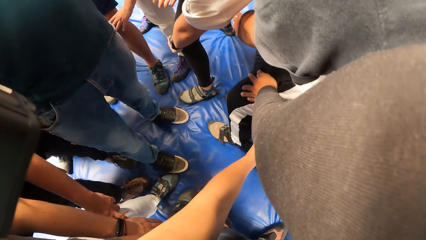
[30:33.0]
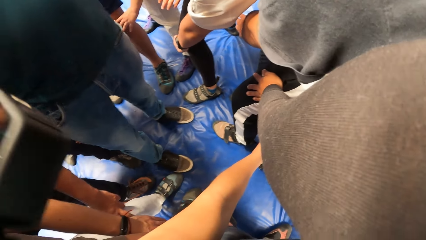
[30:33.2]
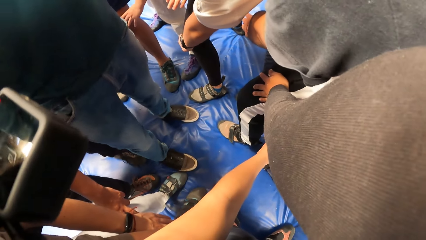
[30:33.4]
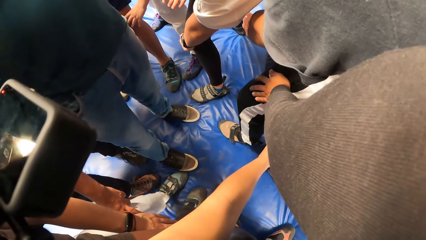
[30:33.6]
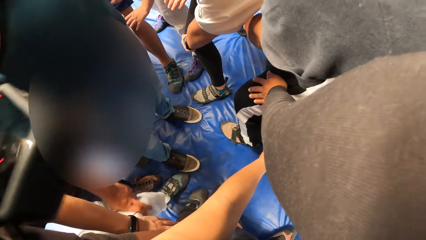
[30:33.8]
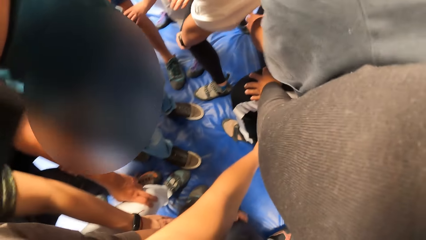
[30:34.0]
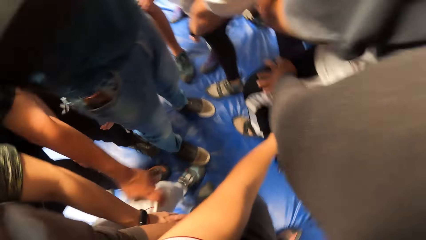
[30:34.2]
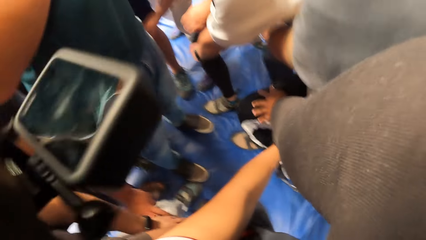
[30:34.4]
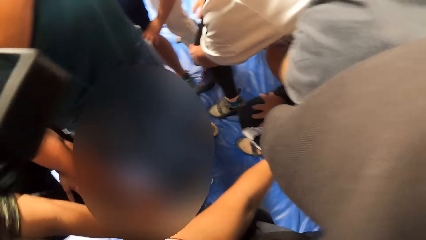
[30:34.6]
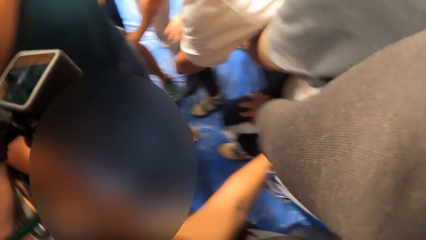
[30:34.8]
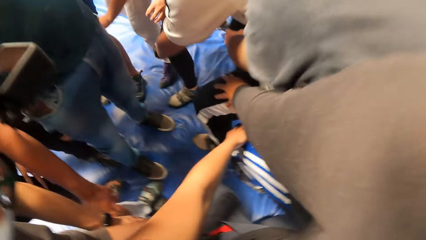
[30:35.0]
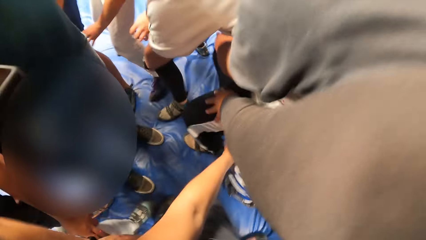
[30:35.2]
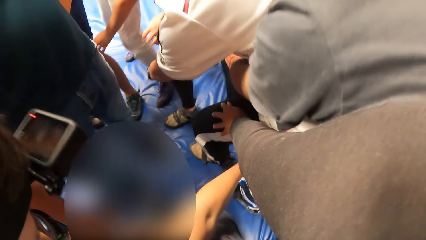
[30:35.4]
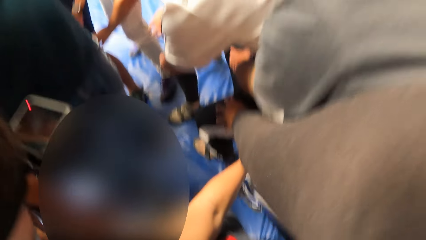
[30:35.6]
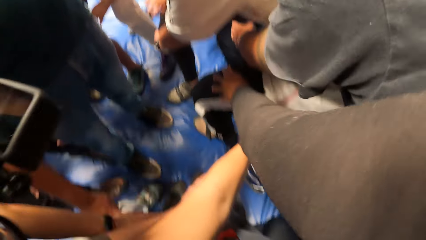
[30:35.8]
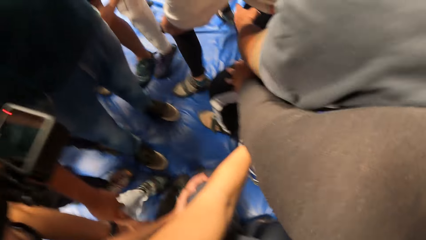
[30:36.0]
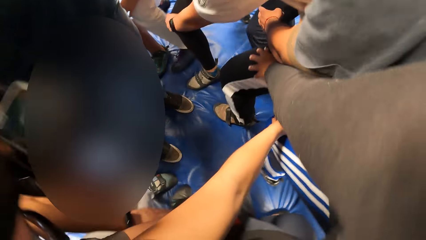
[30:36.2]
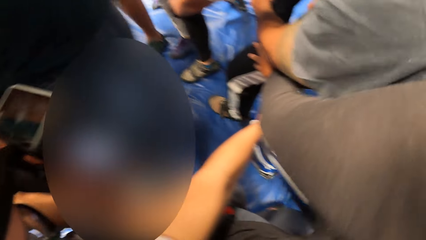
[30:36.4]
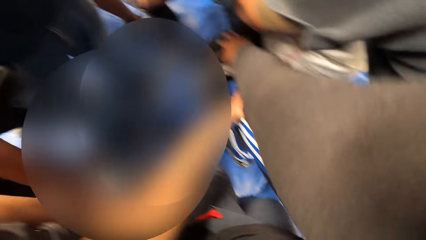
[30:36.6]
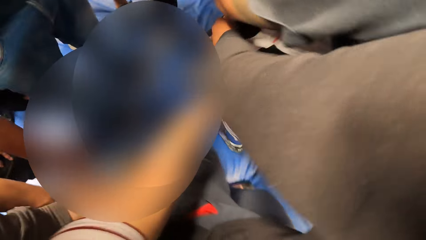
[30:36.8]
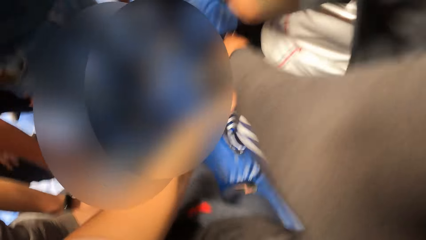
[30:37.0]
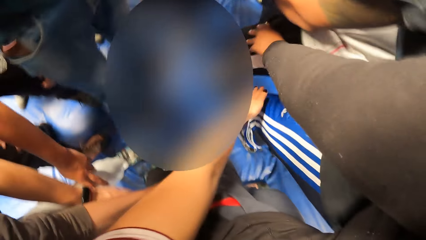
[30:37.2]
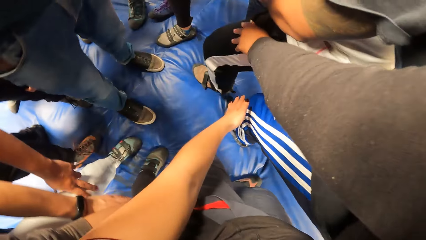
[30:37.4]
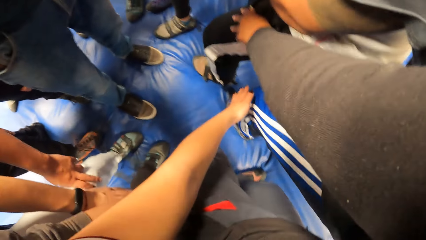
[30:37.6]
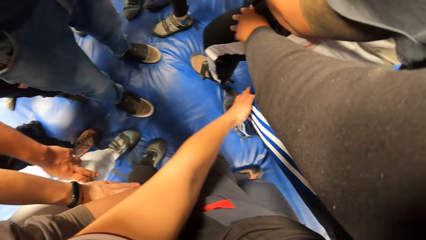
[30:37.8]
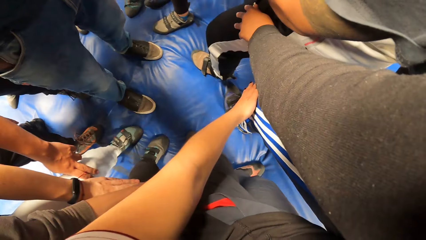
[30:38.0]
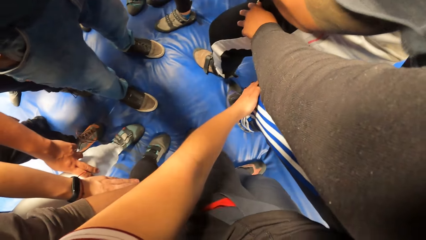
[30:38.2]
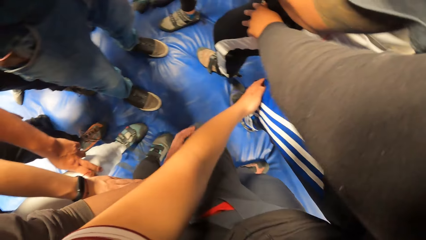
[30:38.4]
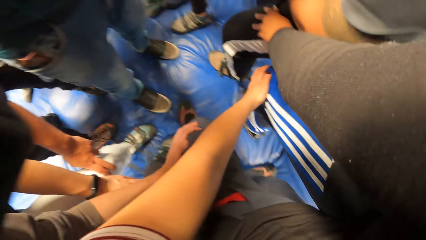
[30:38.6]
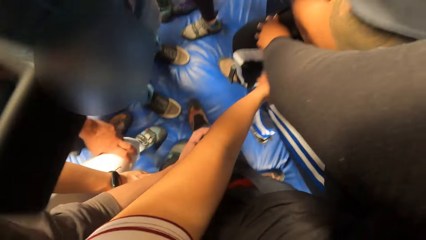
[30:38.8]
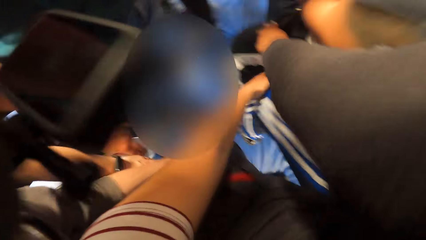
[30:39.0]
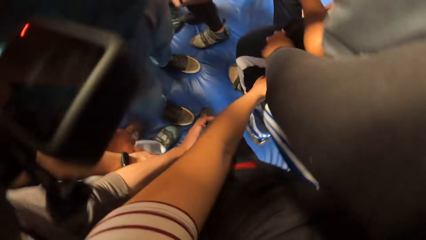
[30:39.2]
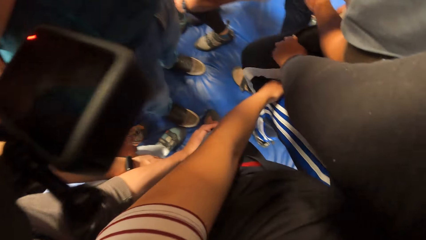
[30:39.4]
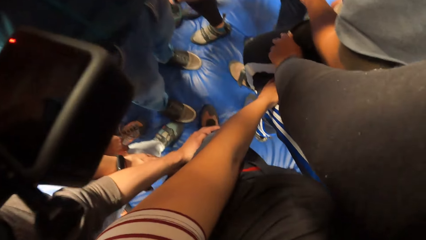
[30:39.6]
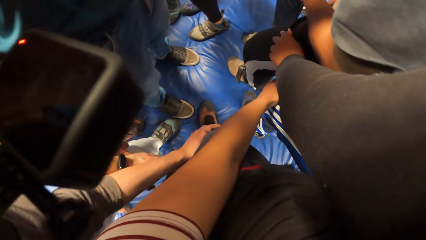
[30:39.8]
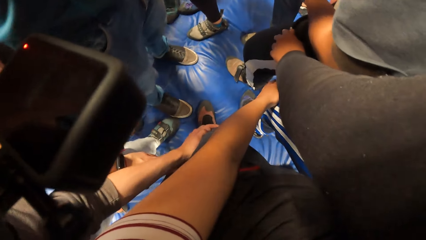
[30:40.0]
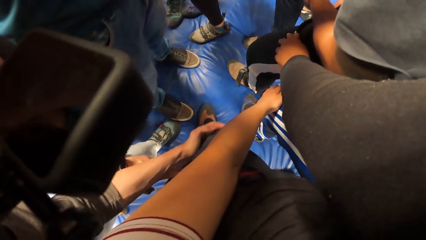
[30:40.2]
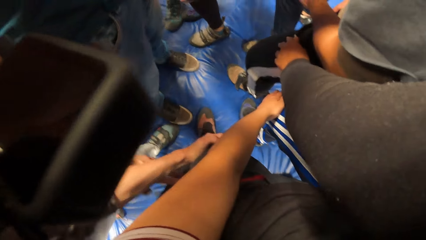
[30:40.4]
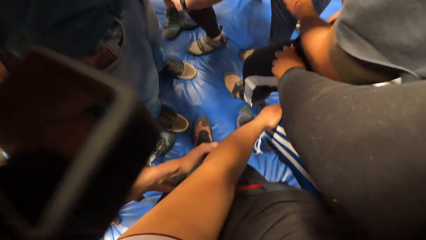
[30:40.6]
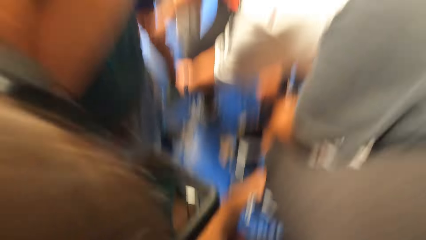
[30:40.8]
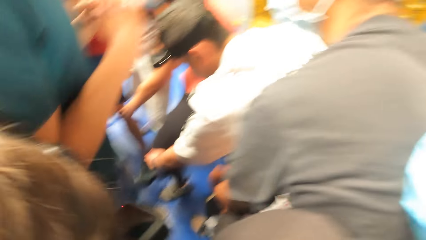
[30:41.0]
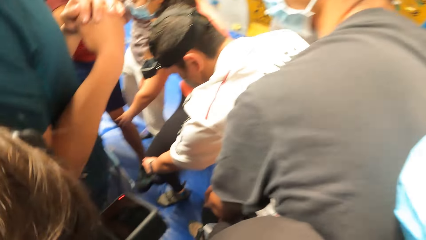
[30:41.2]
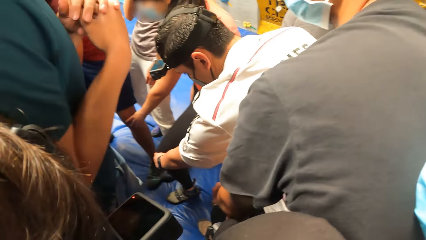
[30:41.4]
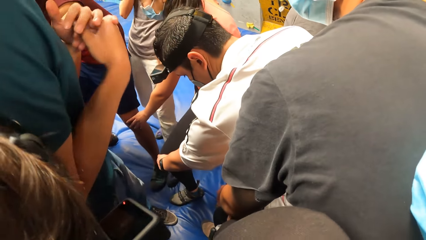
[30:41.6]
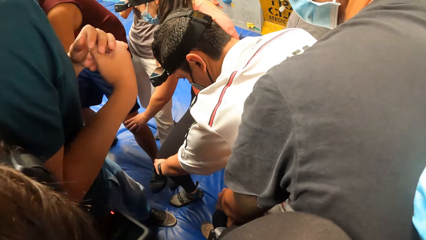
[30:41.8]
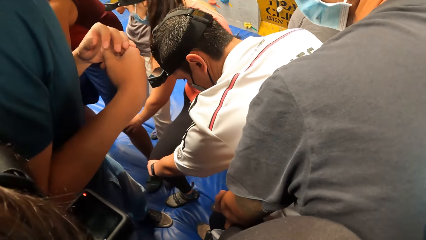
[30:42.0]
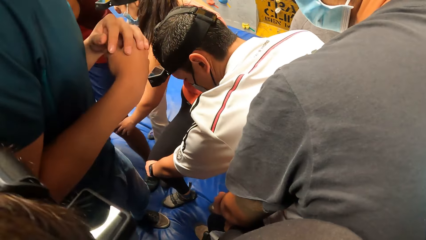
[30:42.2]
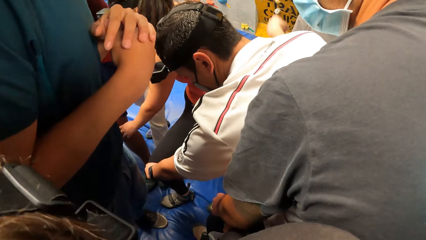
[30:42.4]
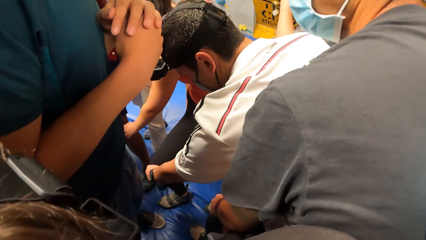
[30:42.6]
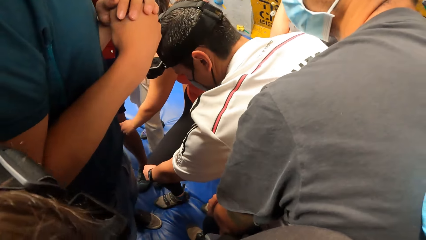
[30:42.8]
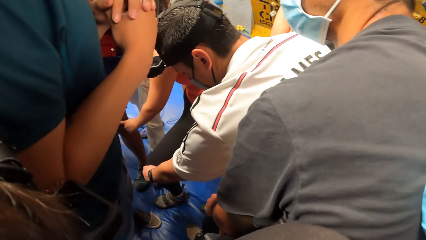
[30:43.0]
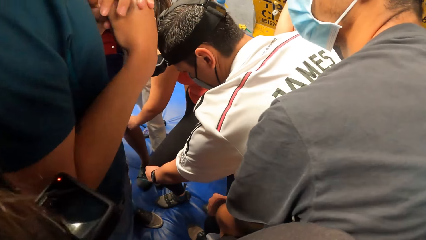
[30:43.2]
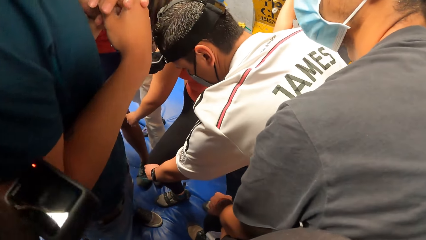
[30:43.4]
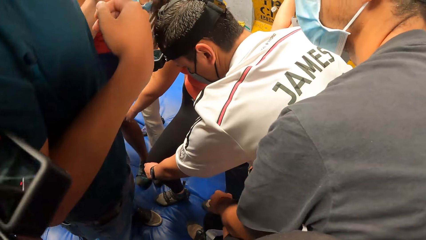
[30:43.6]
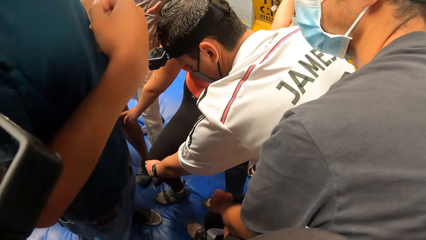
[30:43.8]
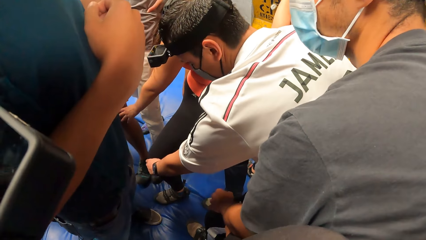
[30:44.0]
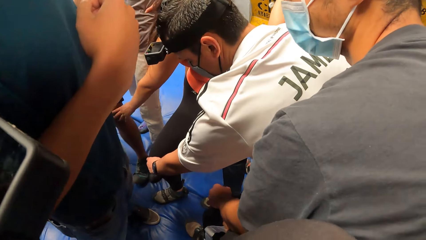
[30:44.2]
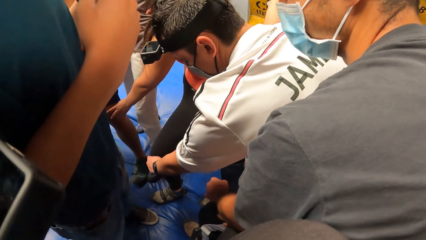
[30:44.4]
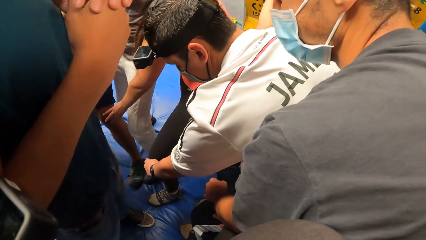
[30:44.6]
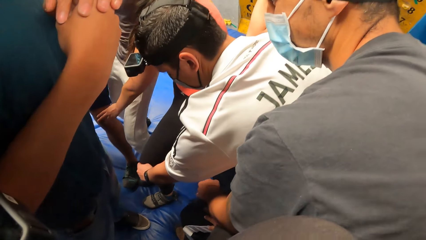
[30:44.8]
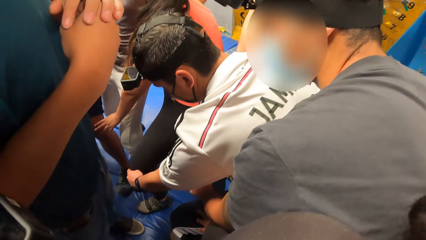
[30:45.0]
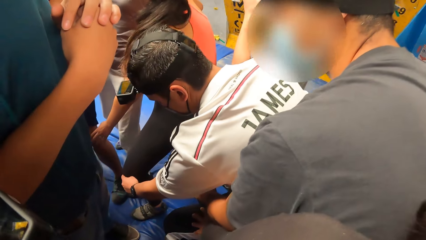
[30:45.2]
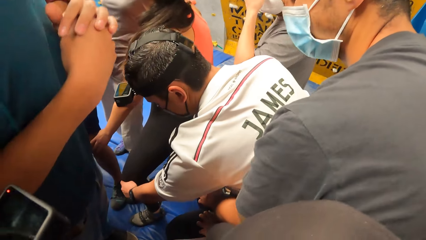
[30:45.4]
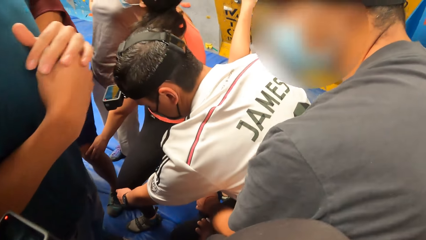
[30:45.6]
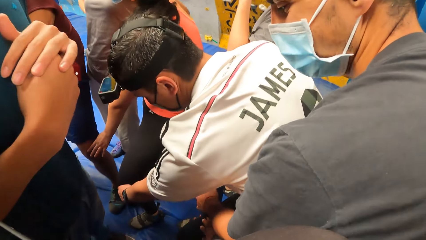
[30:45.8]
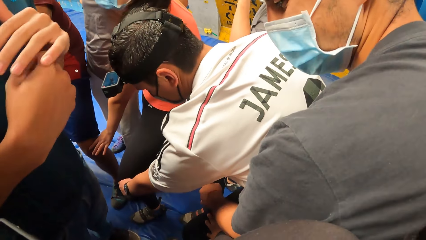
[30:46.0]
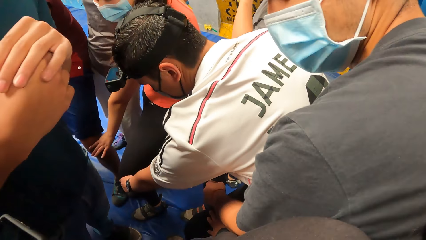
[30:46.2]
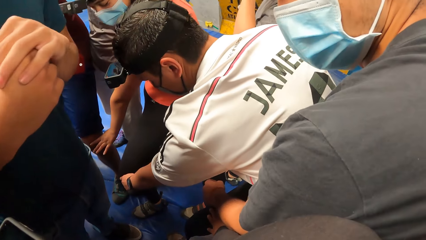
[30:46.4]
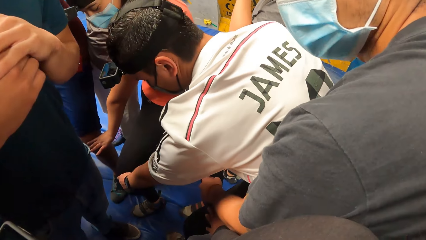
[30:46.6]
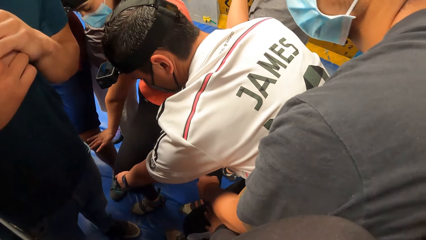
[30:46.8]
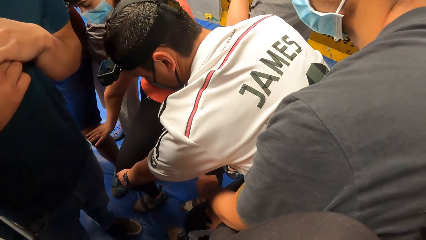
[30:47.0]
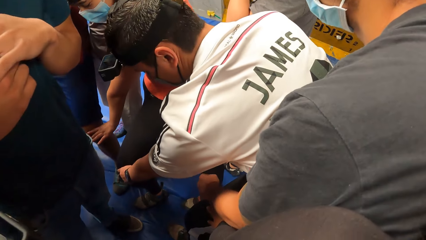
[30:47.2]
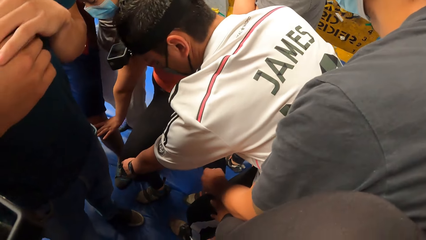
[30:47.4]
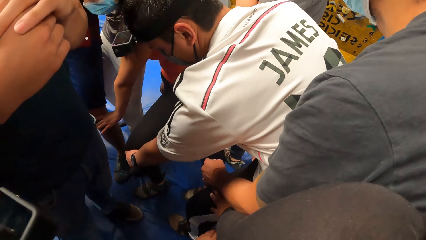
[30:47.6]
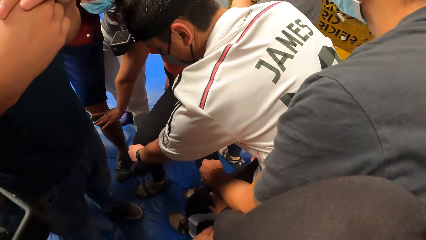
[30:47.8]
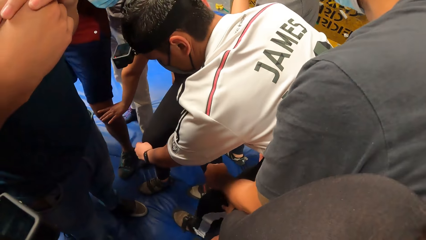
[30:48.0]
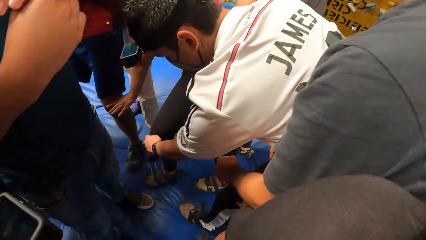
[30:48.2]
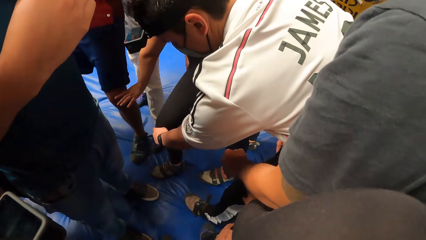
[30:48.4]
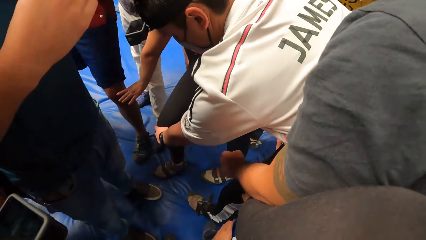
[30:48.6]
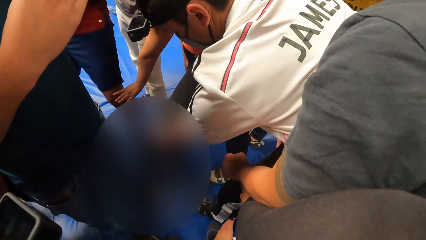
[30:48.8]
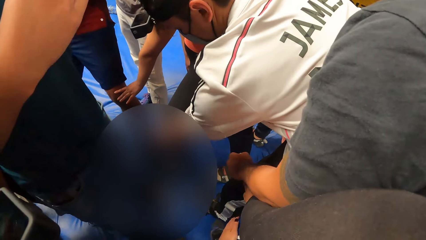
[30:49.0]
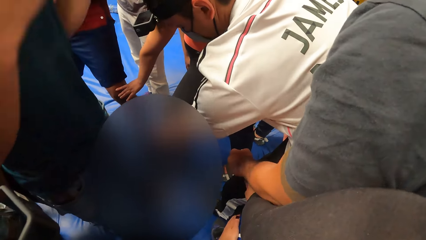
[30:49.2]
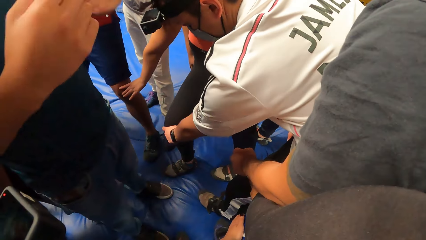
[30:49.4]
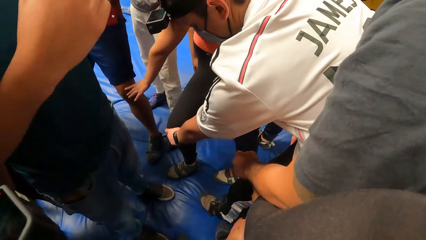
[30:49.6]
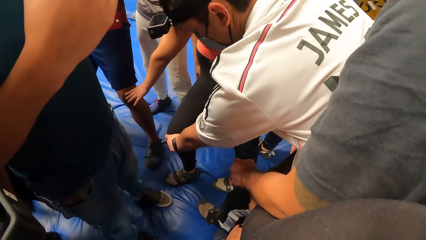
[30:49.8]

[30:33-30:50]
The camera wearer exercises with friends. They look around the crowd. An instructor turns around the room.
